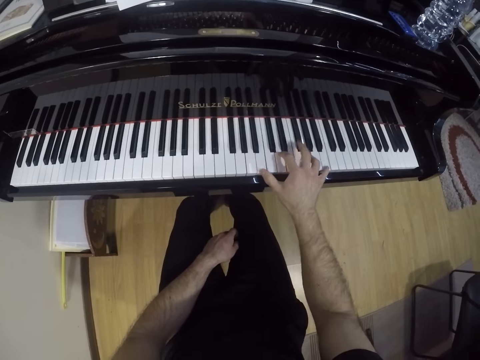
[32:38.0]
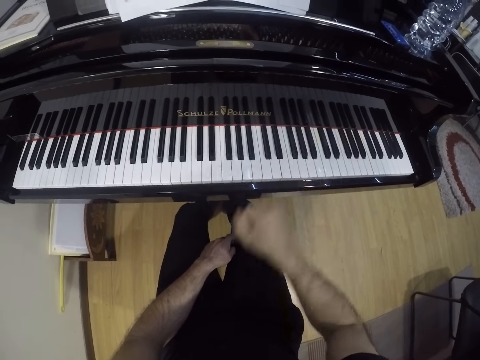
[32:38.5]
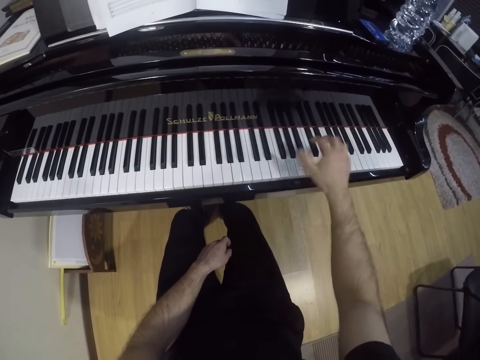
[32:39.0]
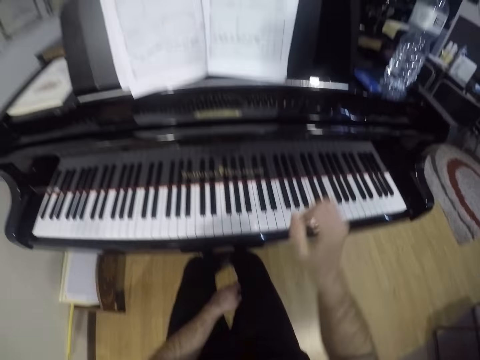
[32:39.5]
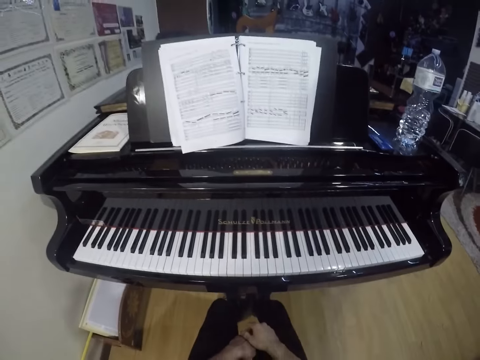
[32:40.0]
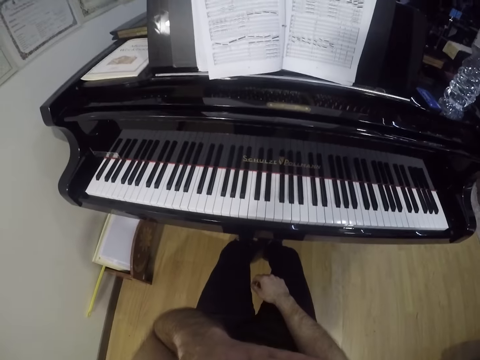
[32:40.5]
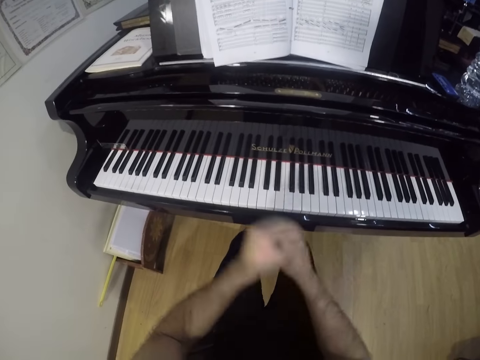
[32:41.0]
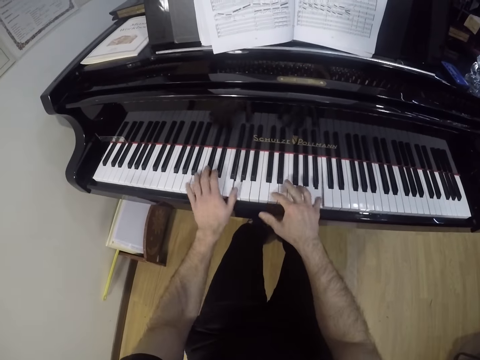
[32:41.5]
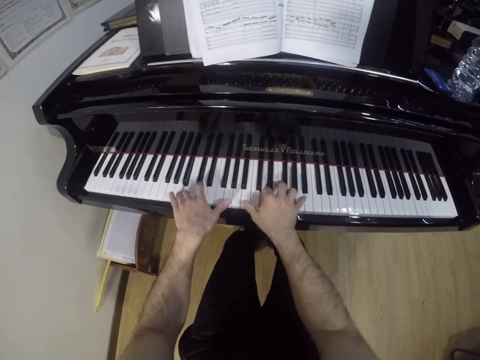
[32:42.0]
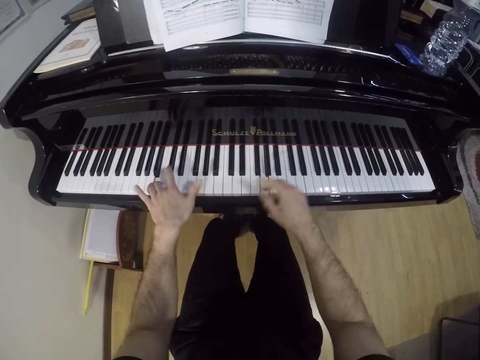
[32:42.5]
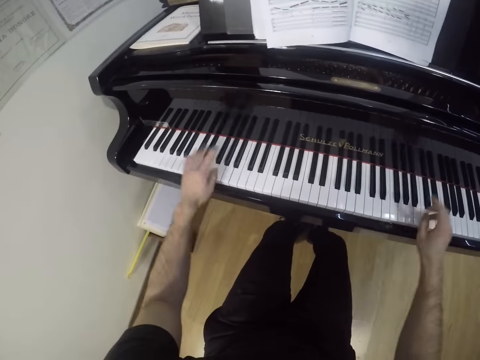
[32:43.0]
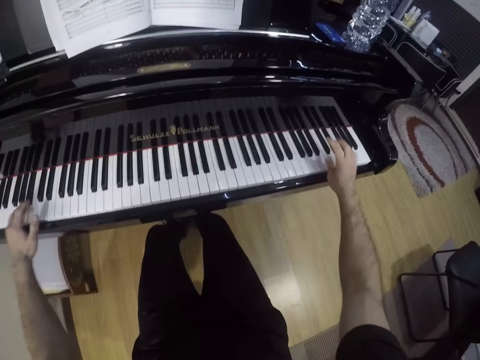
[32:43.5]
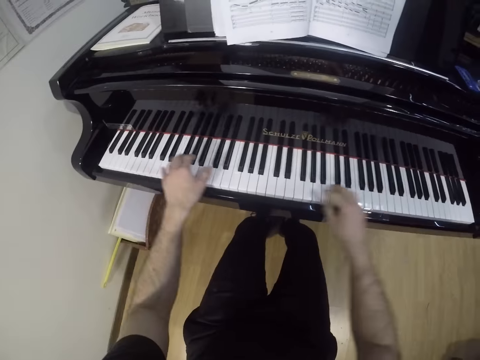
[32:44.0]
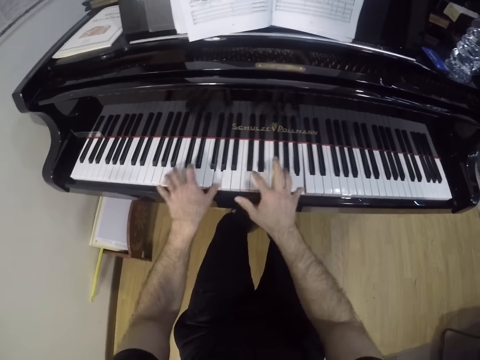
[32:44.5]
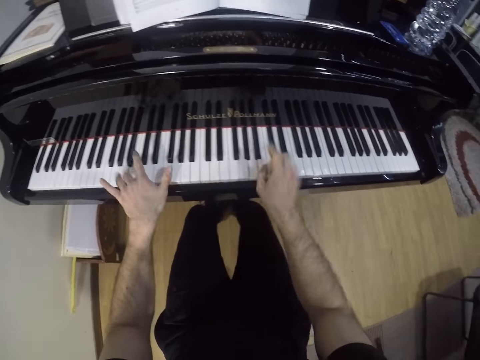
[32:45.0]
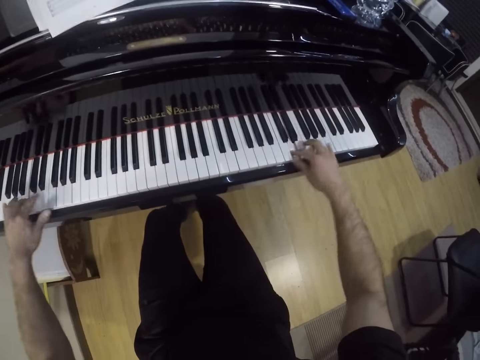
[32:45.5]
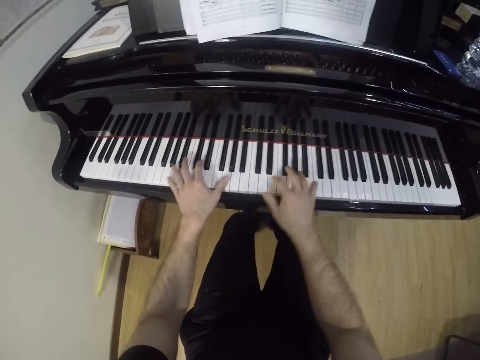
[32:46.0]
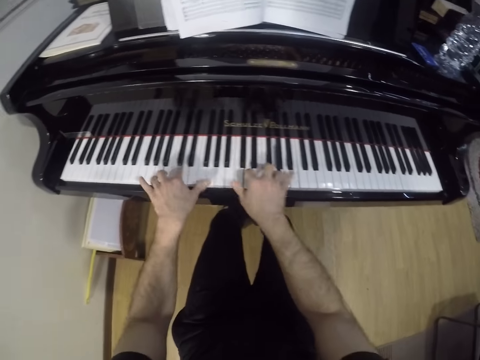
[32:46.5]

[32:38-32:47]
The camera wearer moves the hands. They play the piano with both hands.

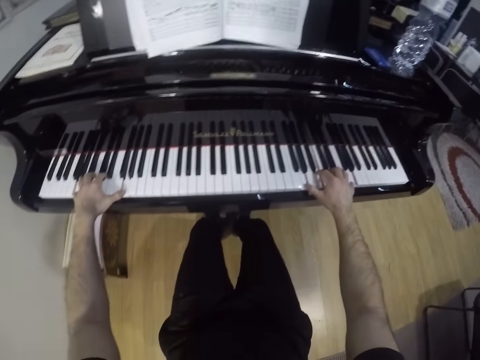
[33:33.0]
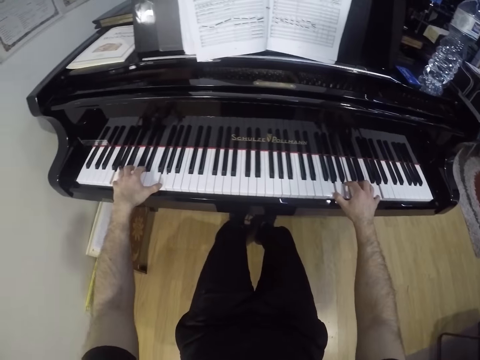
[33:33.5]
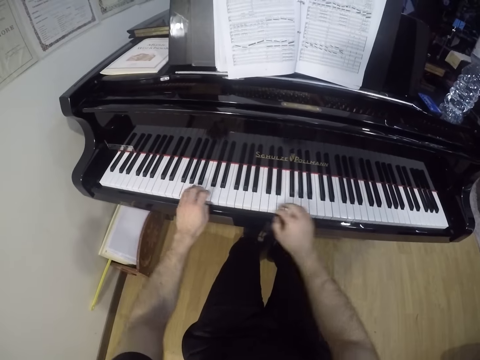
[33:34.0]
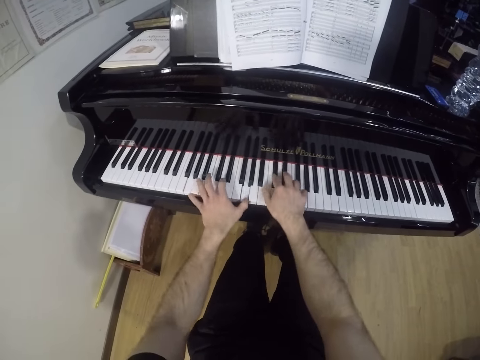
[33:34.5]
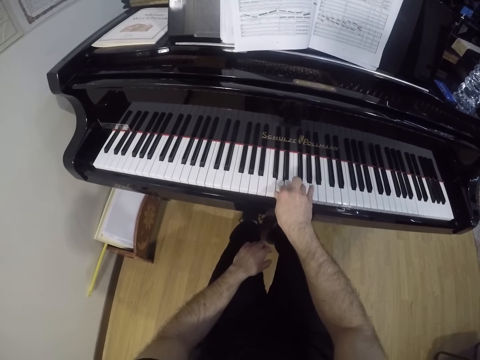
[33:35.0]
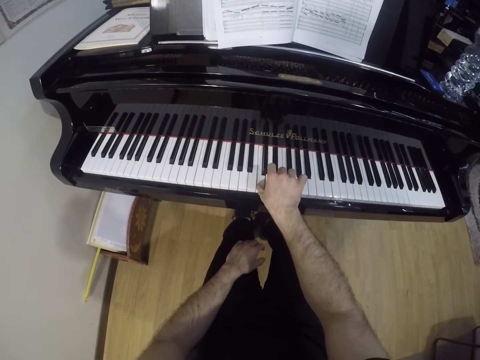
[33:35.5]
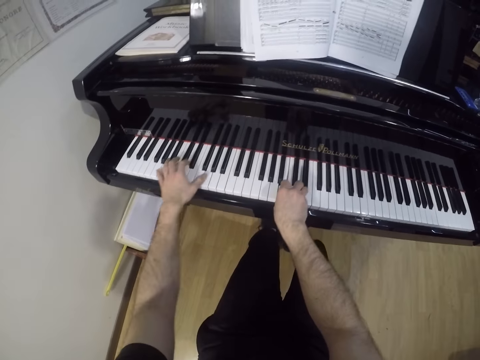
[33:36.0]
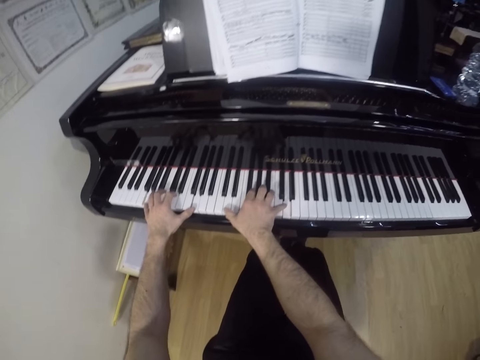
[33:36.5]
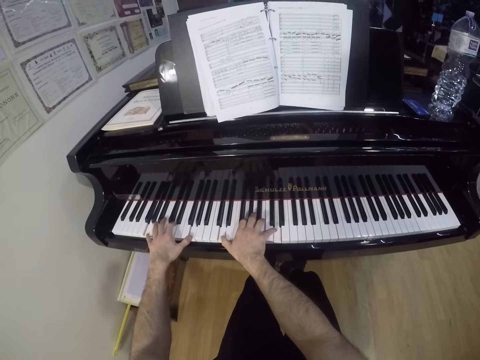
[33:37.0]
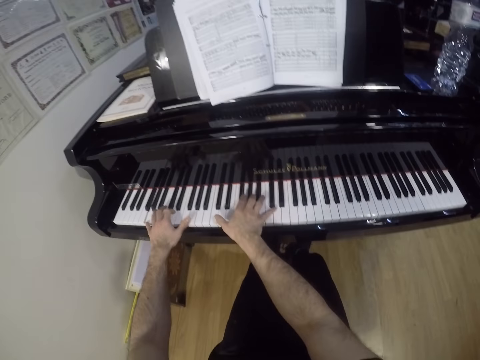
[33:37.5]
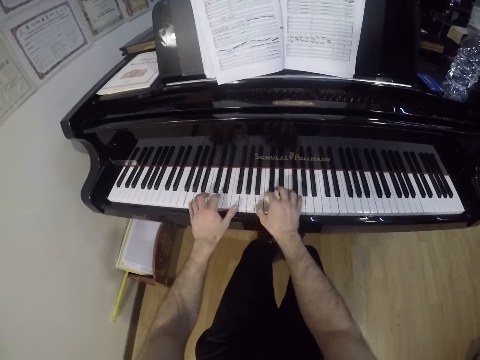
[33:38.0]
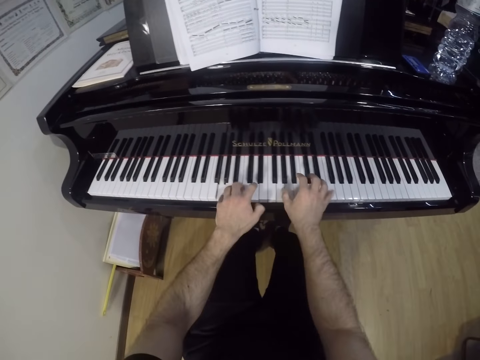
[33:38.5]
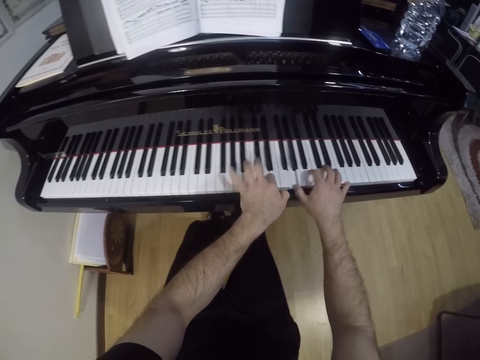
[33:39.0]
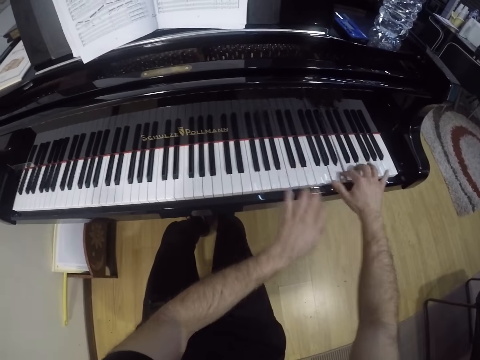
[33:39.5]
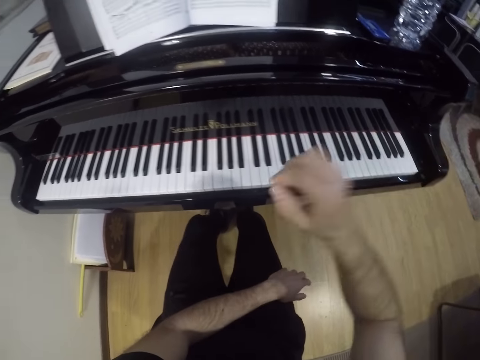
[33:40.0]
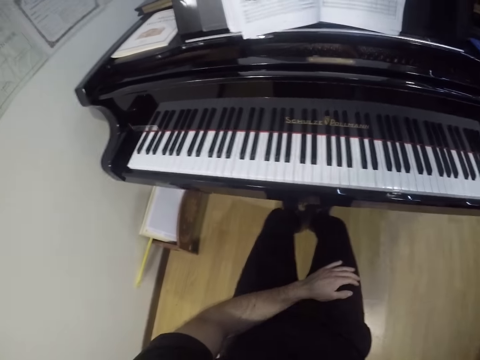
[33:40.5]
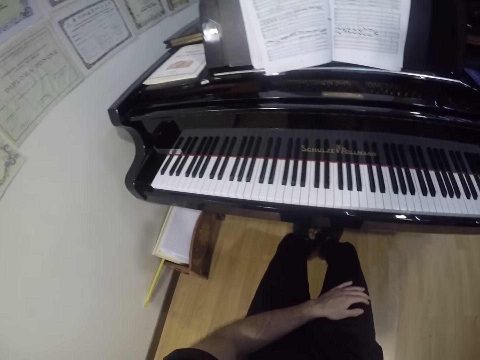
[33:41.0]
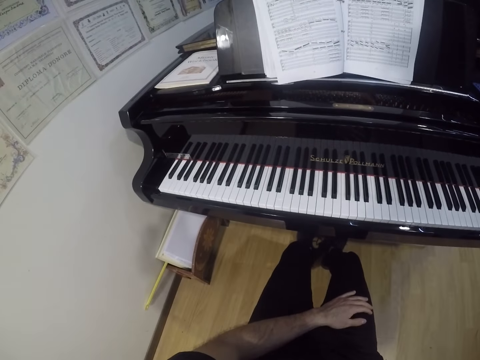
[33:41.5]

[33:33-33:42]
The camera wearer moves the hand. They play the piano with both hands. They move the hands. They adjust the camera.
